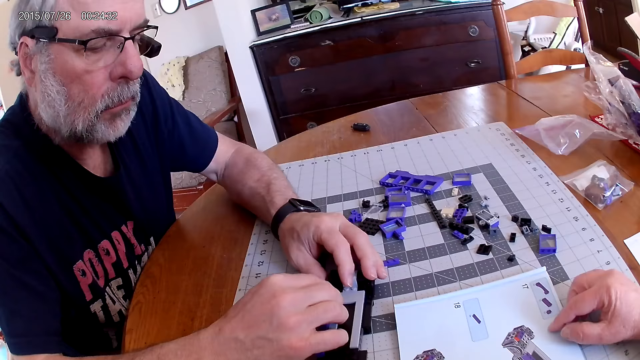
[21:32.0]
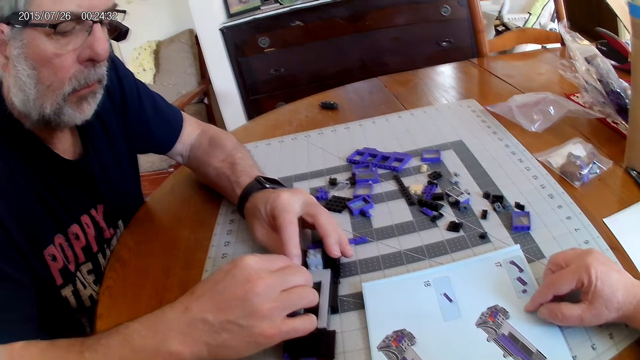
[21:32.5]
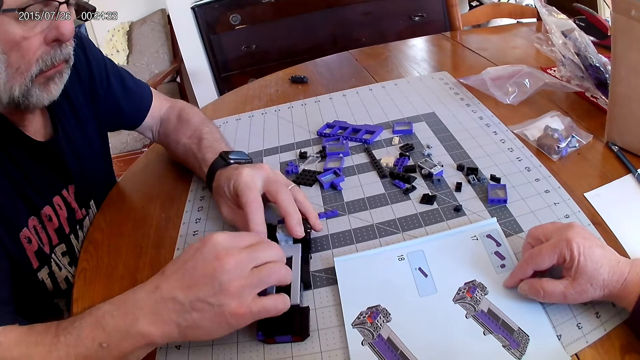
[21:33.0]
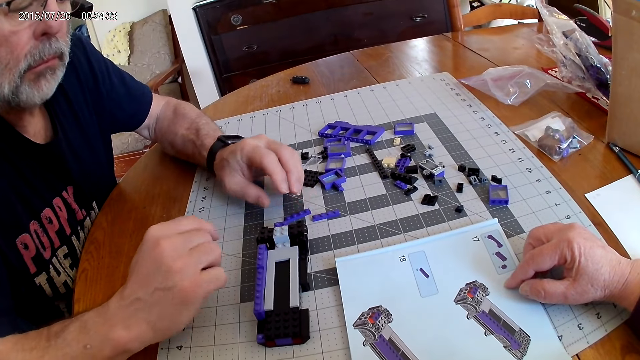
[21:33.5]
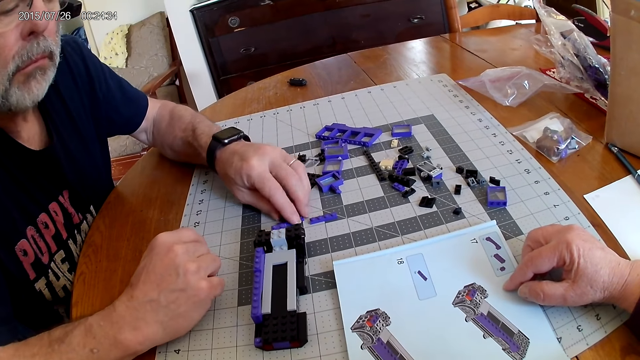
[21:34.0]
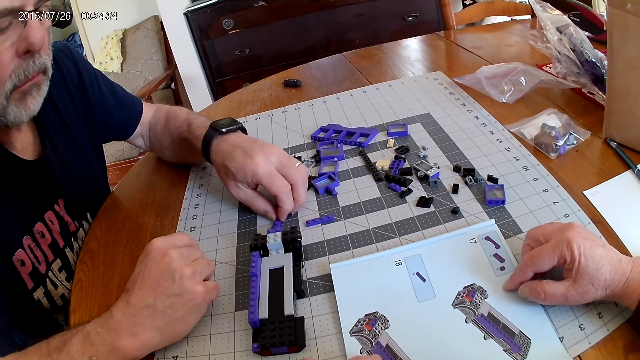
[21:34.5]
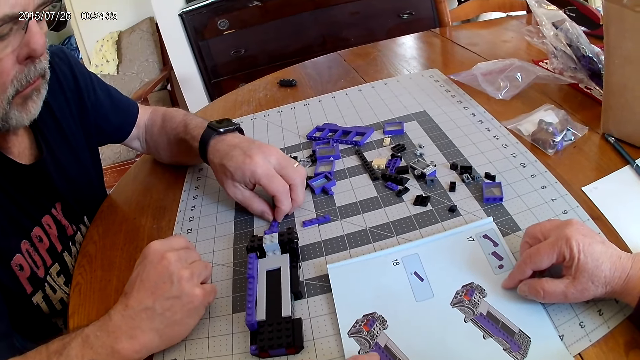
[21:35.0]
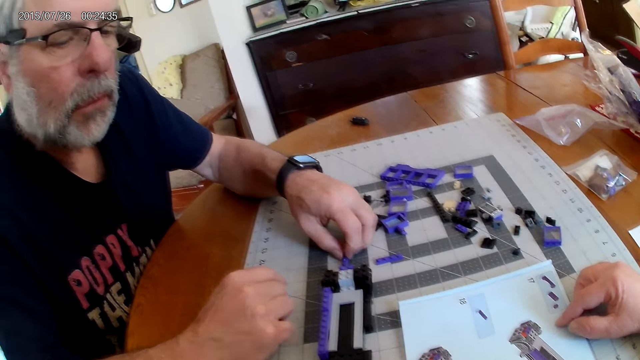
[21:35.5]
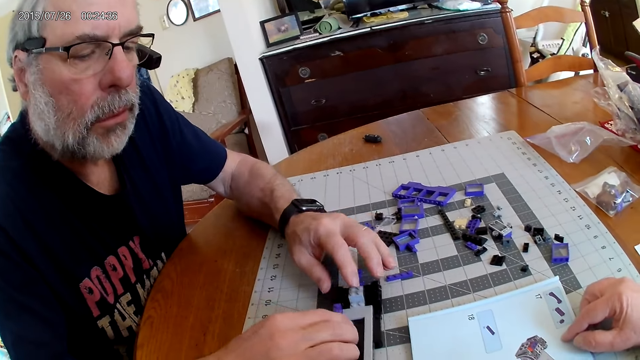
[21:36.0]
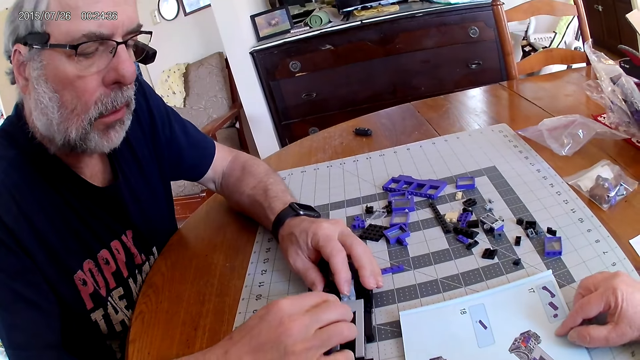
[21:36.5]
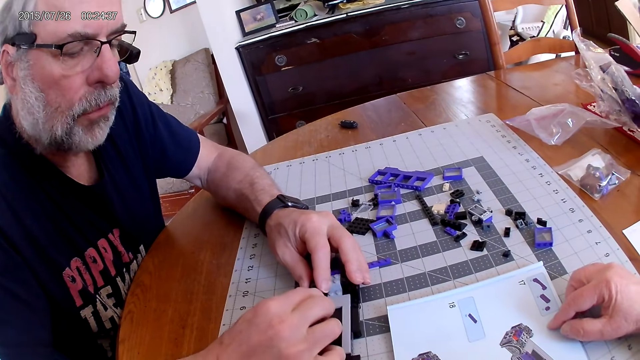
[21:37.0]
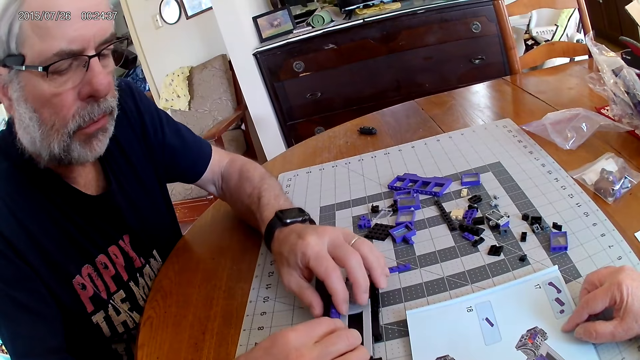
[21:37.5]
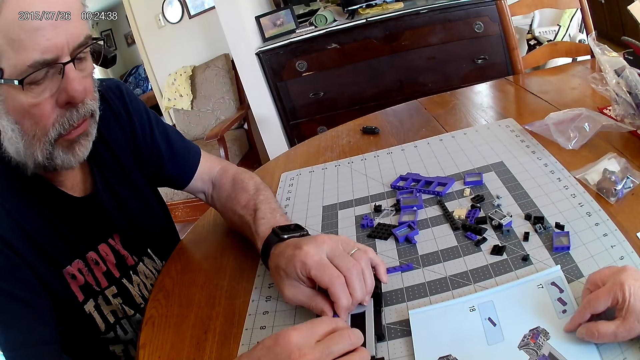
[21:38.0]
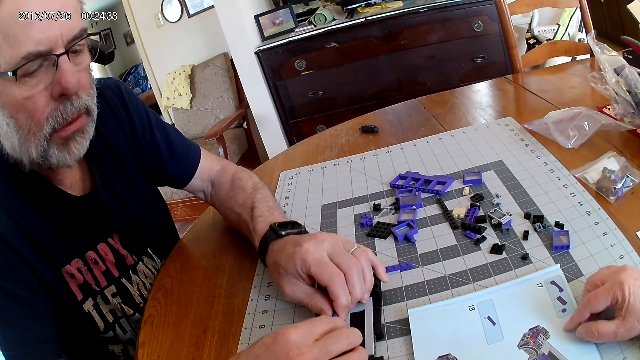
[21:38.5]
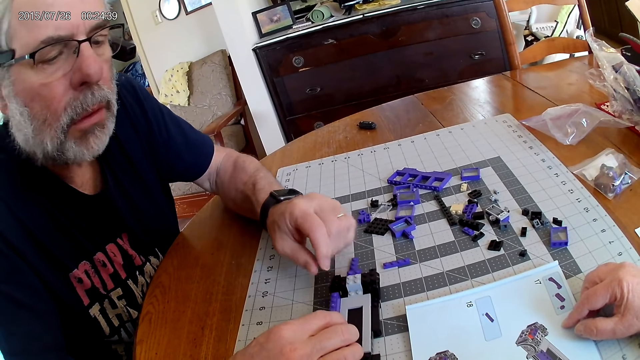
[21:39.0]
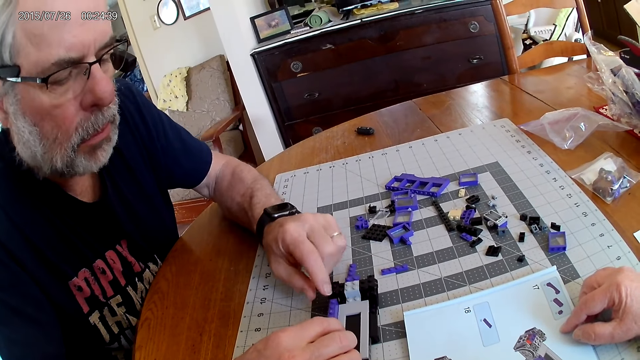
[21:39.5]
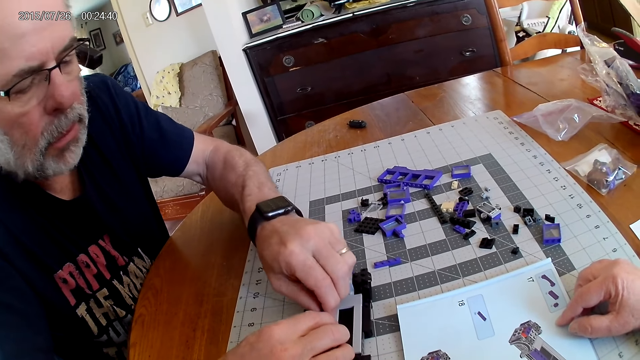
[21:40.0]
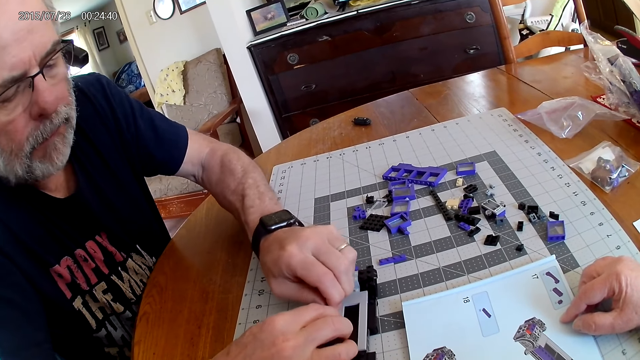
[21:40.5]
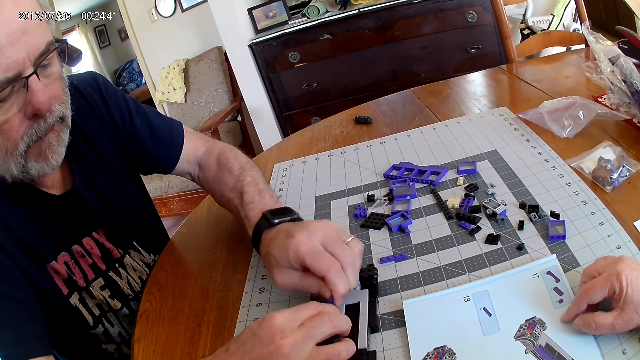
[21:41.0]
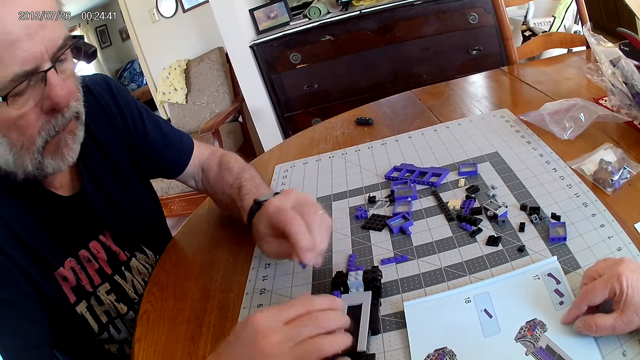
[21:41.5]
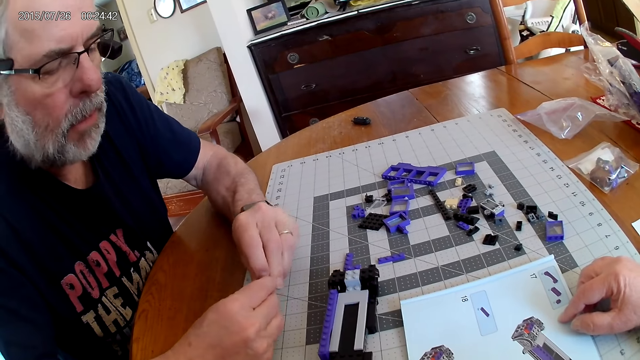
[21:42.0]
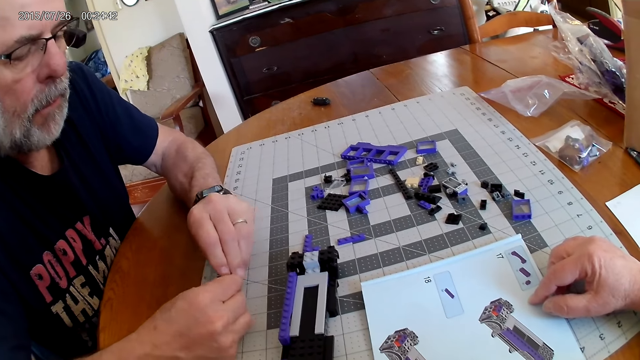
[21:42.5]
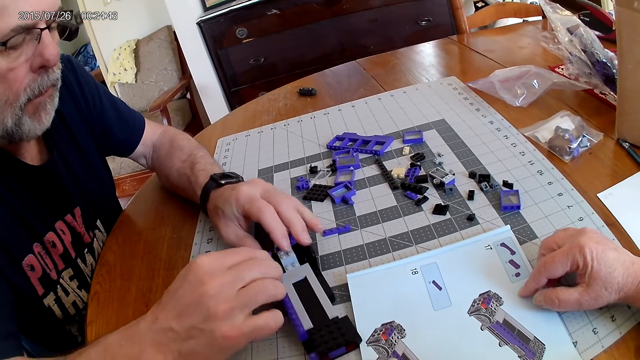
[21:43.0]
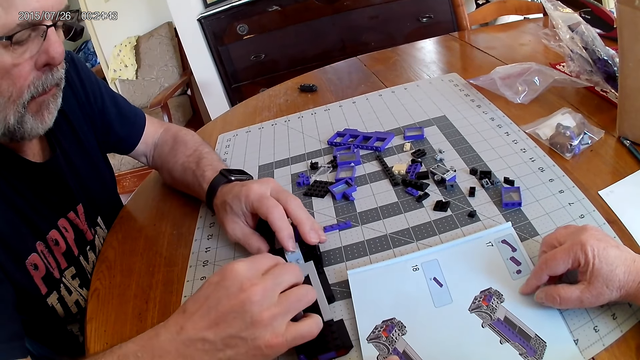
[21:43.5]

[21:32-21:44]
A man fixes the plastic piece on the plastic model. The man picks a plastic piece from the table. The man fixes the plastic piece on the plastic model.

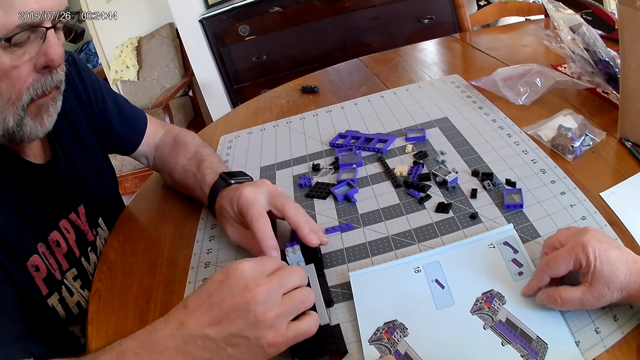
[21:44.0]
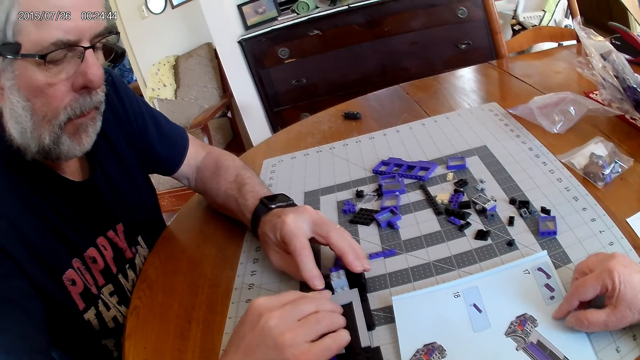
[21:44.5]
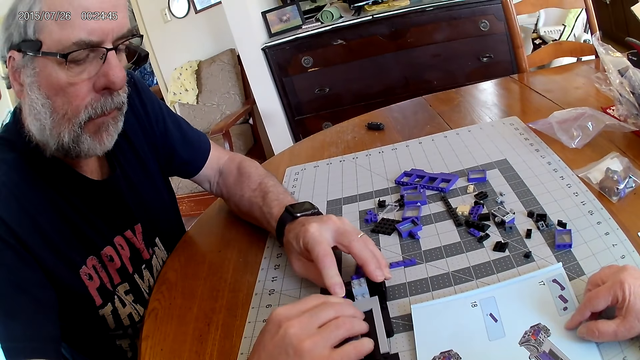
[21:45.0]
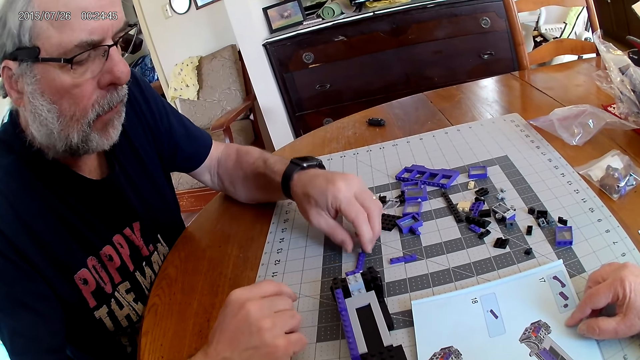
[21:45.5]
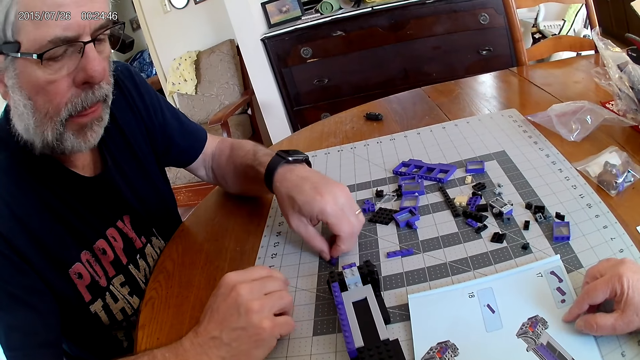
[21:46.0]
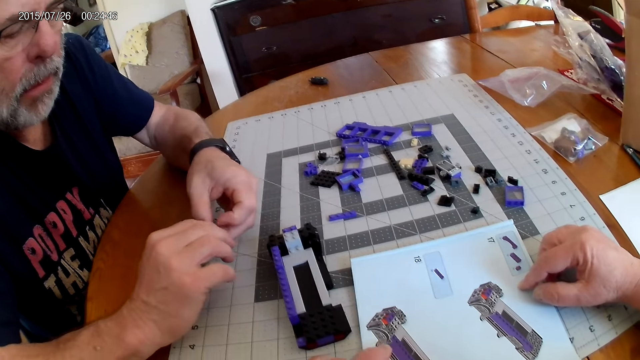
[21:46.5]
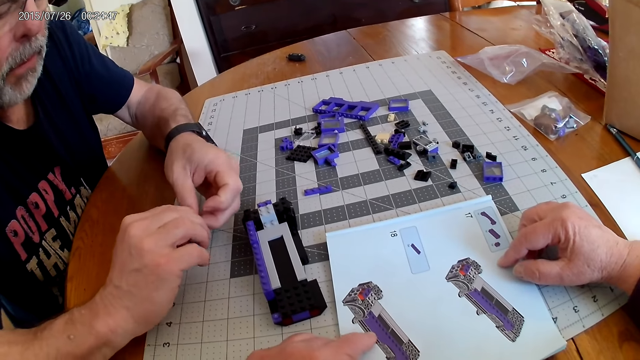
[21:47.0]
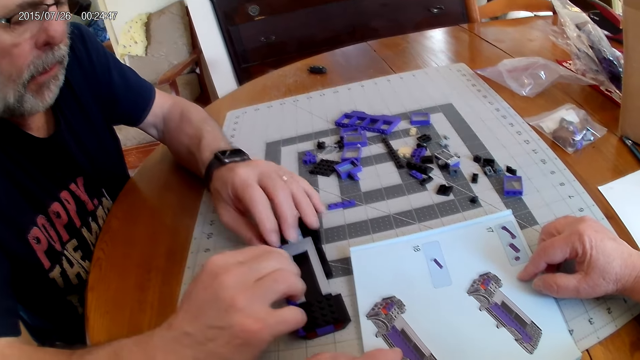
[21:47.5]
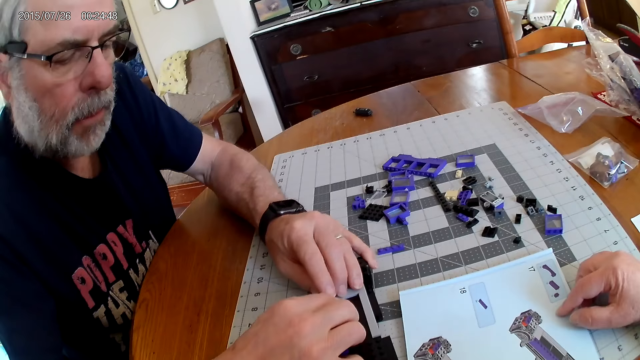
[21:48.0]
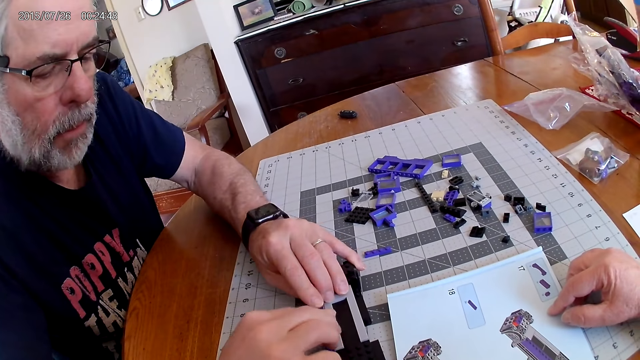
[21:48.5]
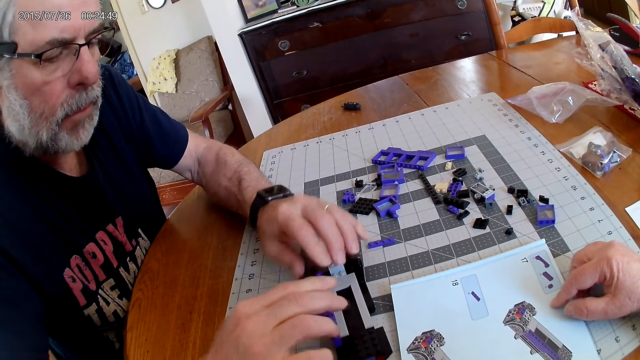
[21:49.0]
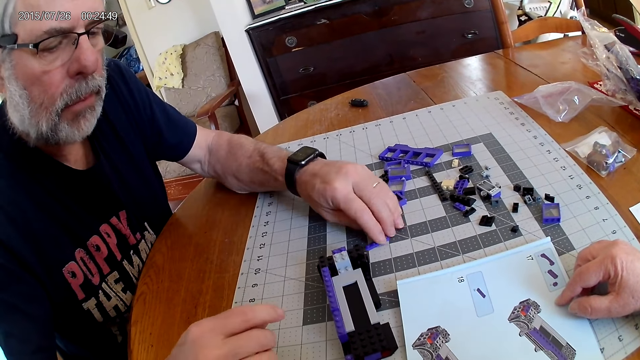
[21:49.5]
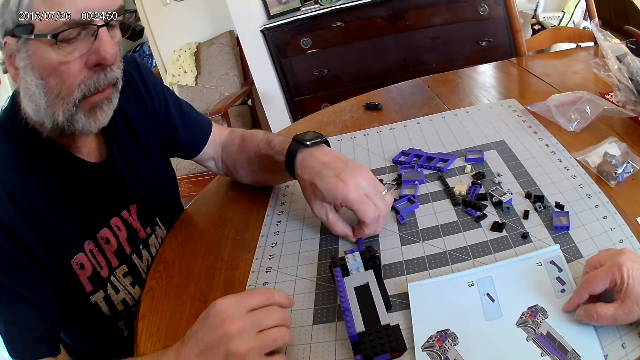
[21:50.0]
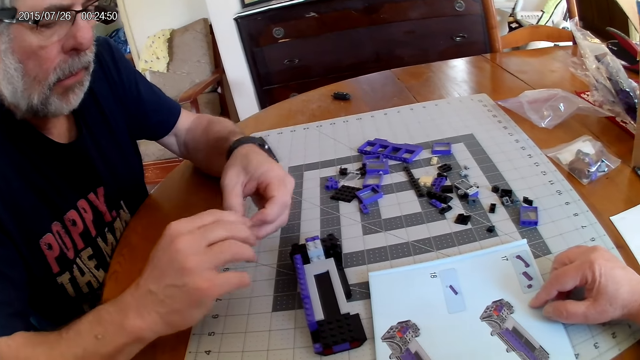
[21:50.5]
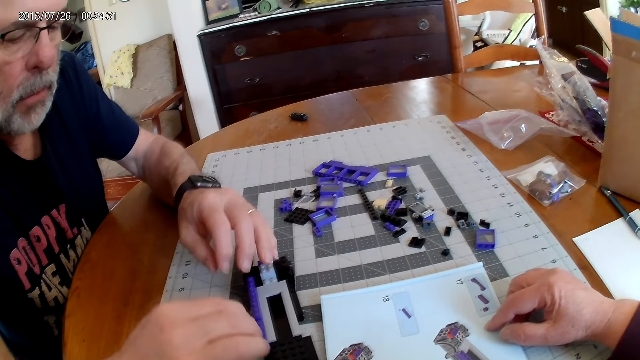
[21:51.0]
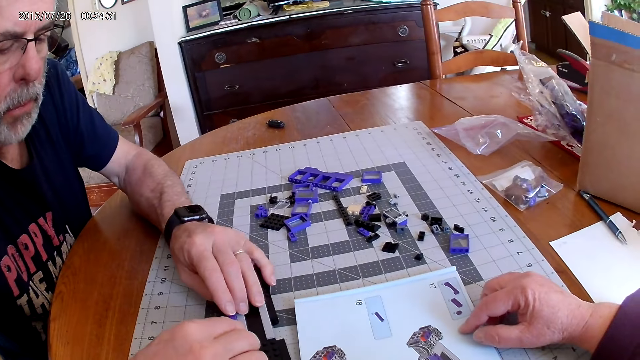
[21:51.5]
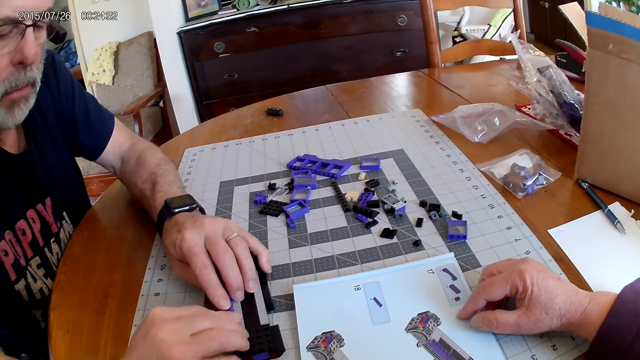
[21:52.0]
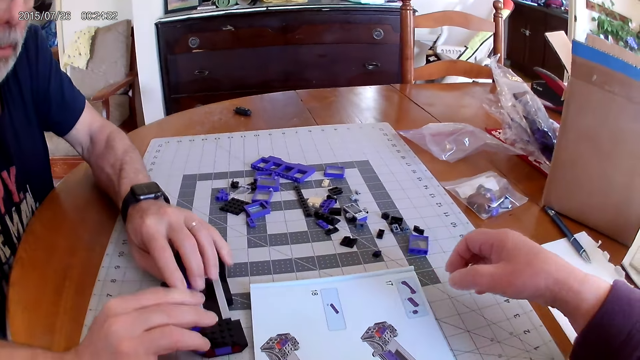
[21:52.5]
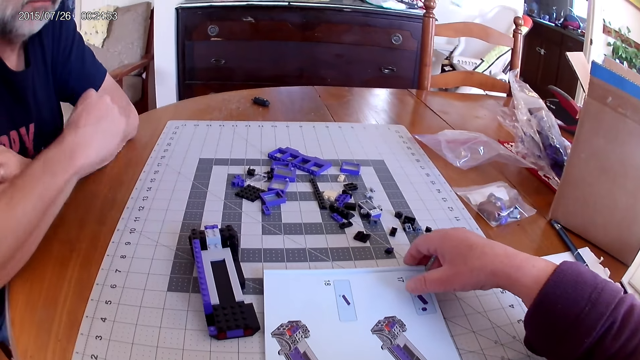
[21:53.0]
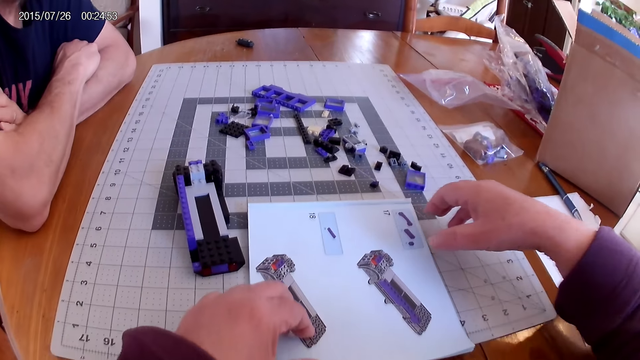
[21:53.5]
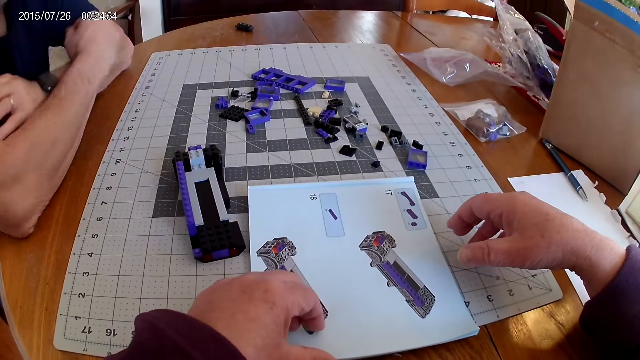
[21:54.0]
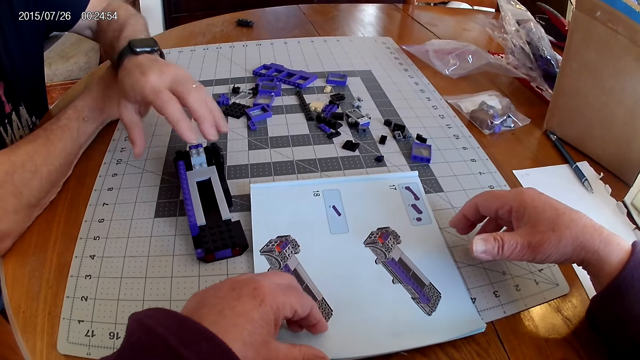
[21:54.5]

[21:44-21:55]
A man picks a plastic piece from the table. The man fixes the plastic piece on the plastic model. The man picks a plastic piece from the table. The man fixes the plastic piece on the plastic model.
